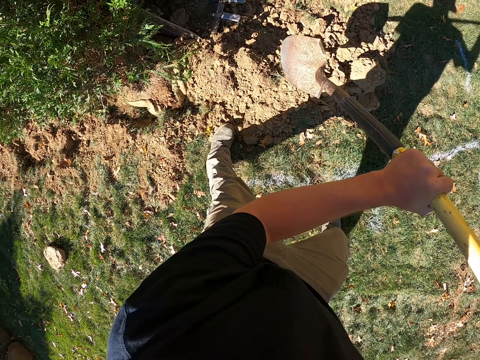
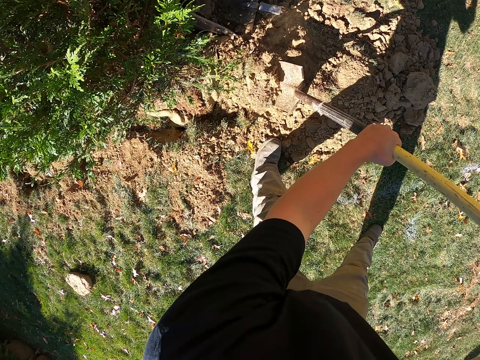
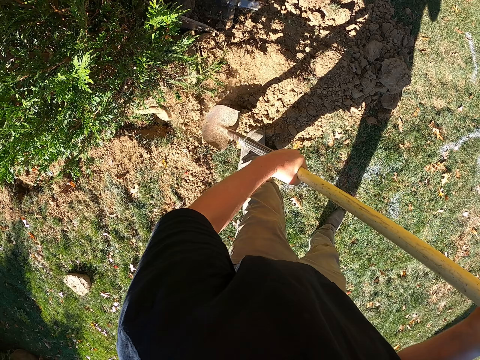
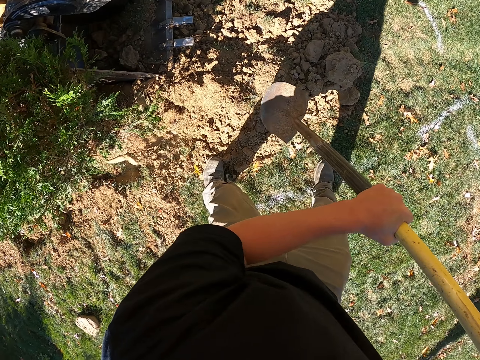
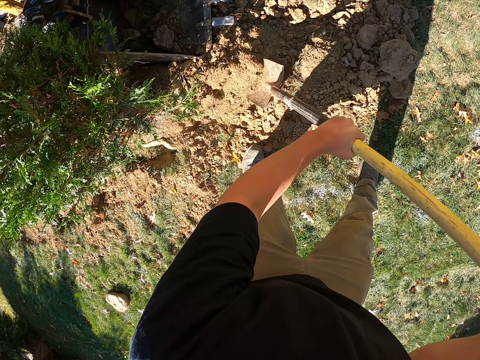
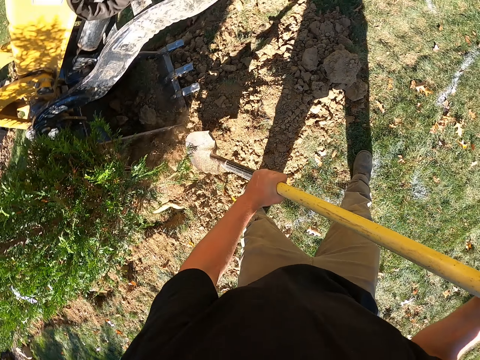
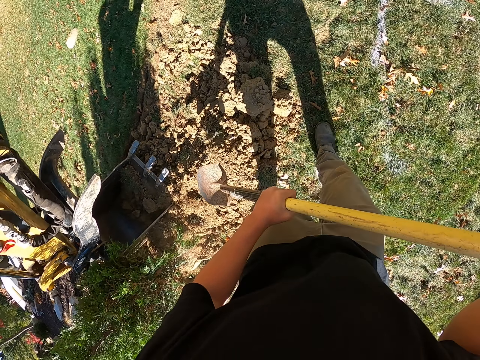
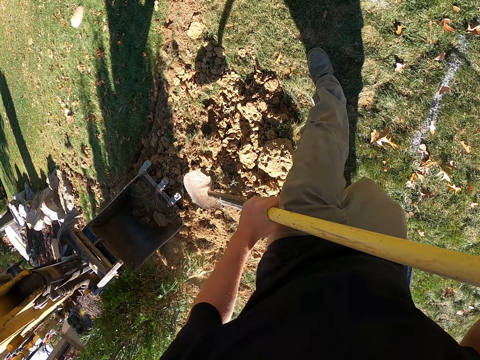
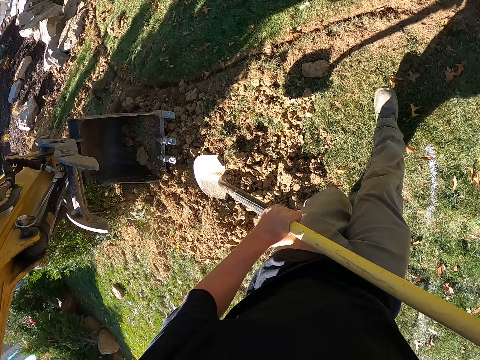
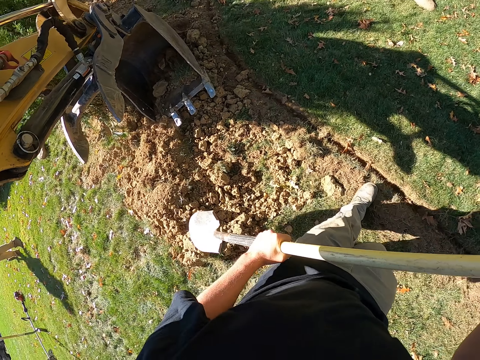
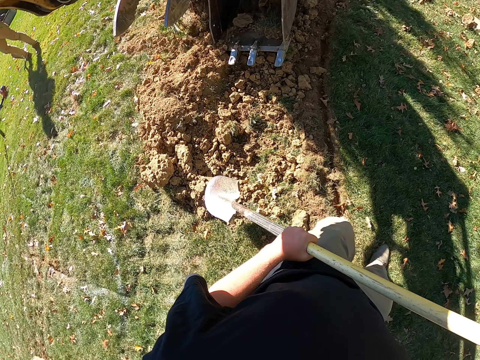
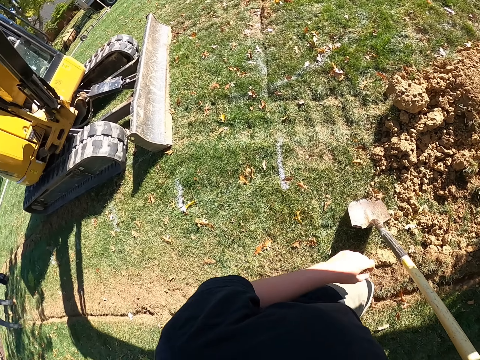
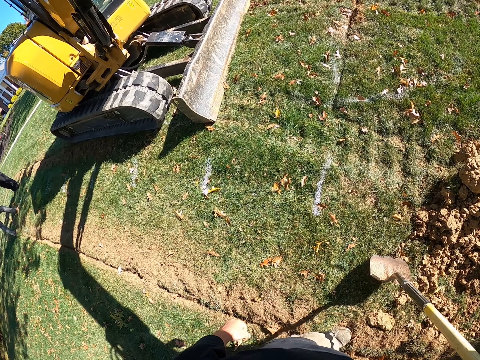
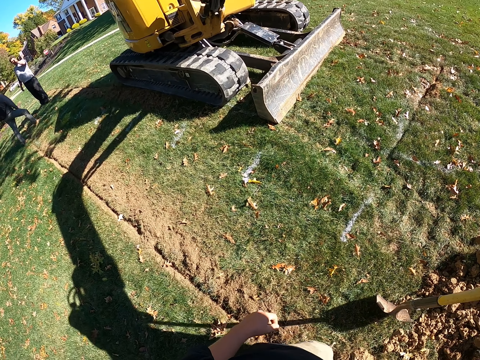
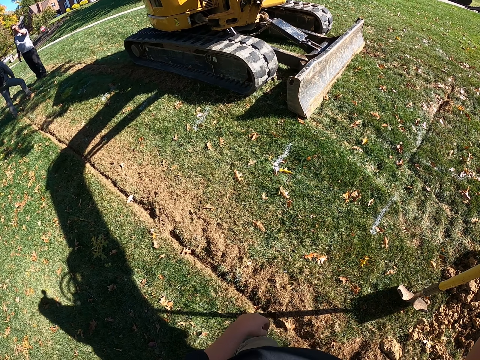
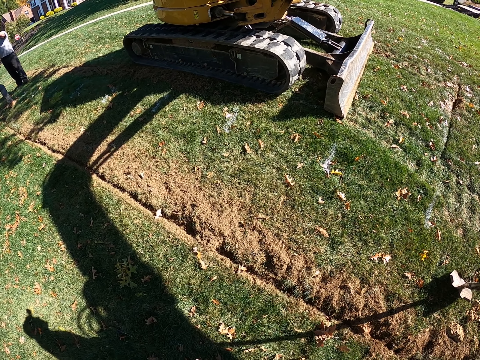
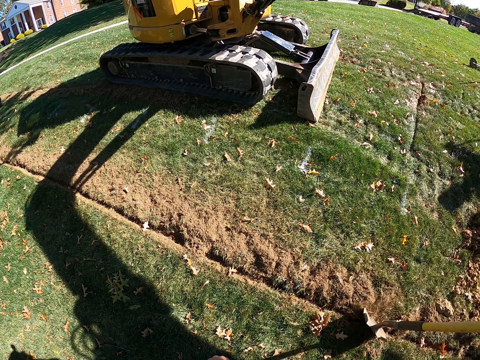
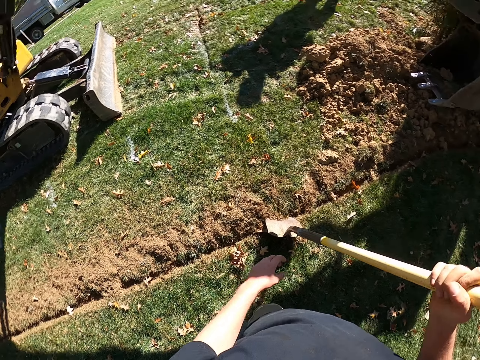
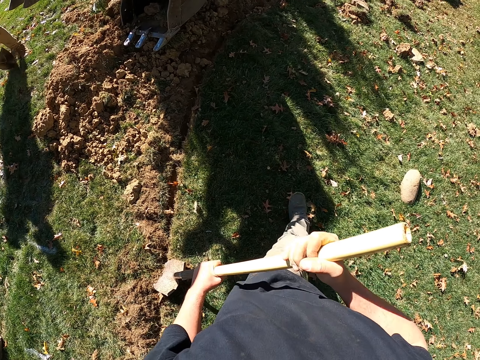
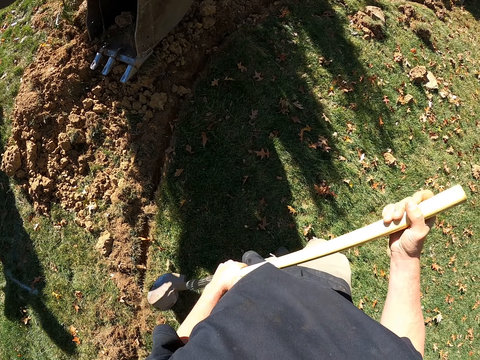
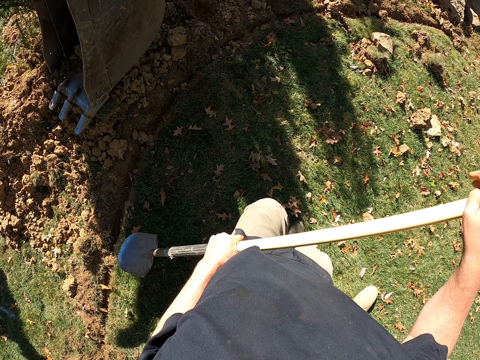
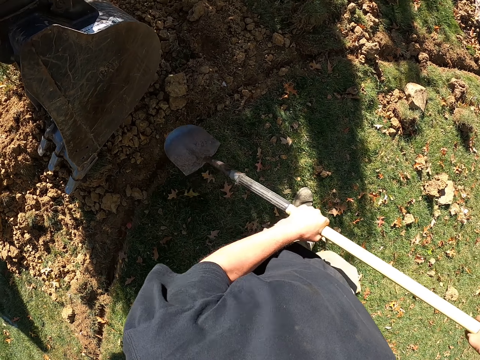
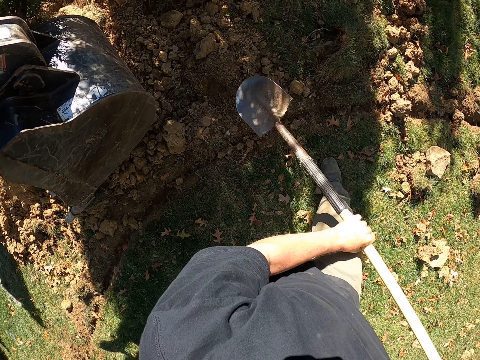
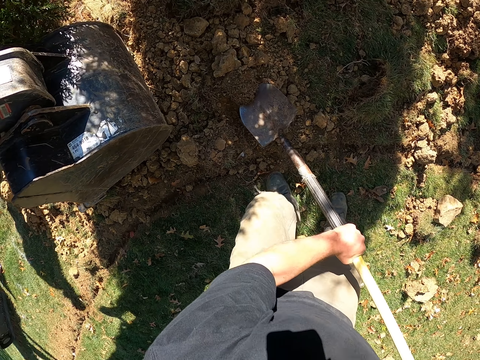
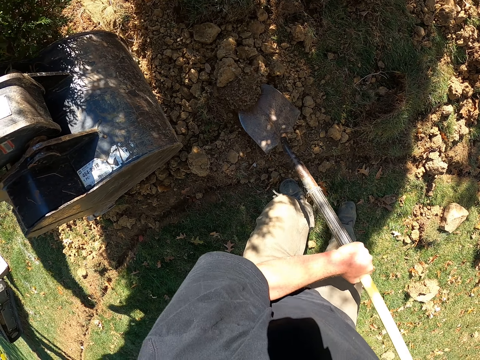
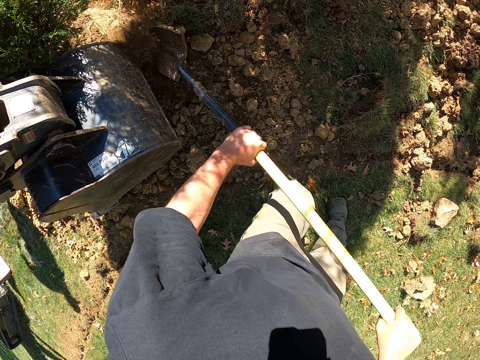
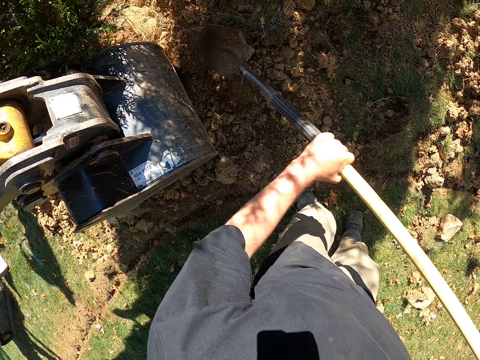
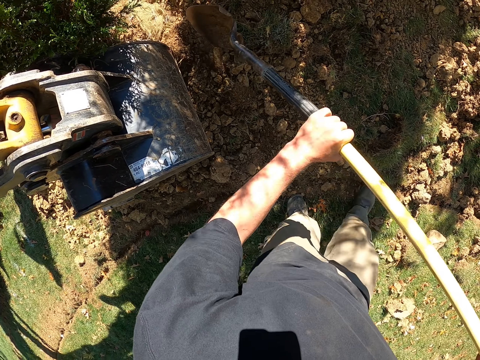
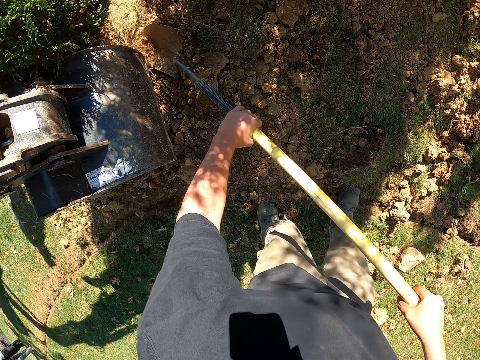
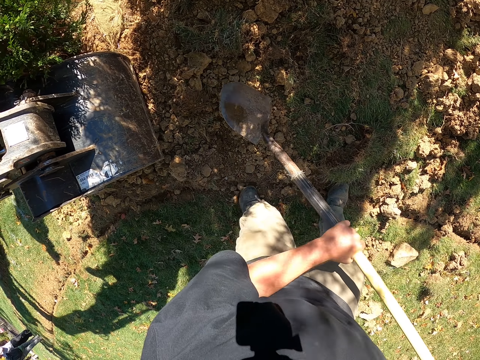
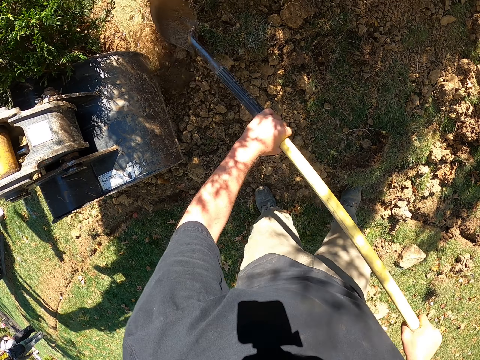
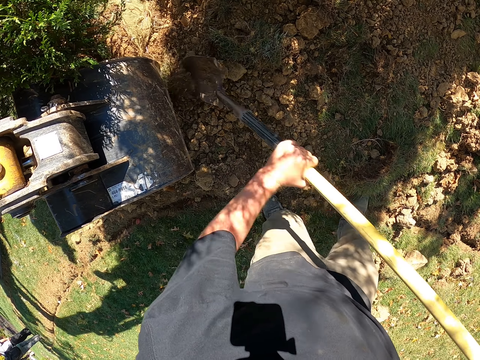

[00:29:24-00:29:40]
The camera wearer digs using the shovel. They take the soil with the spade. They put down the spade. They take the soil with the spade.

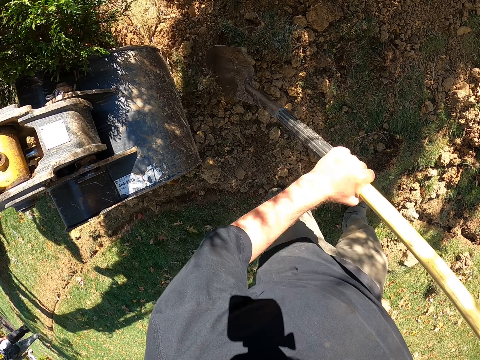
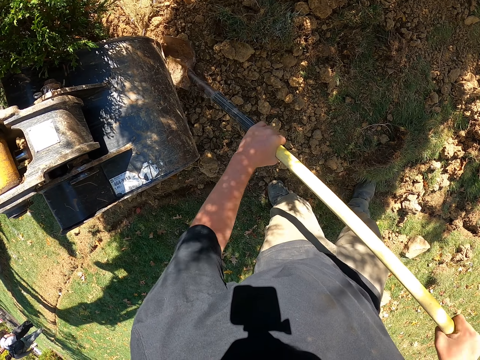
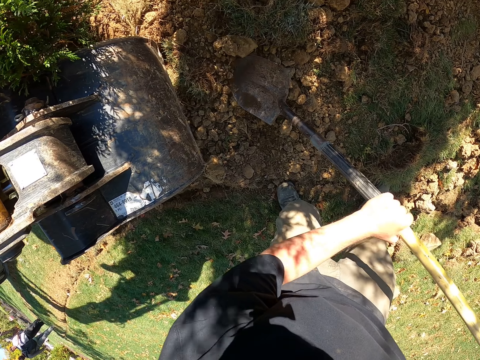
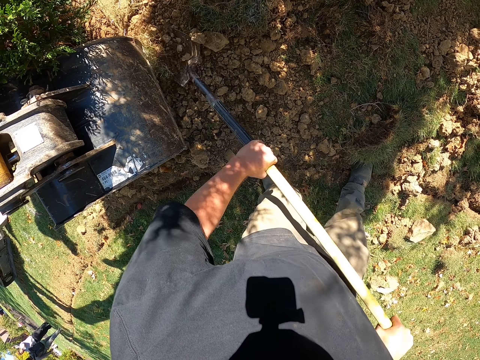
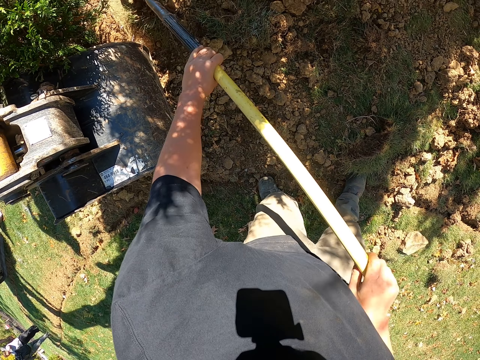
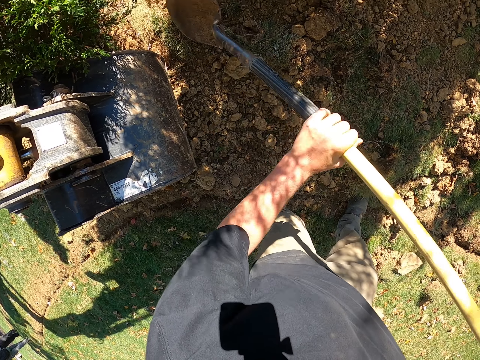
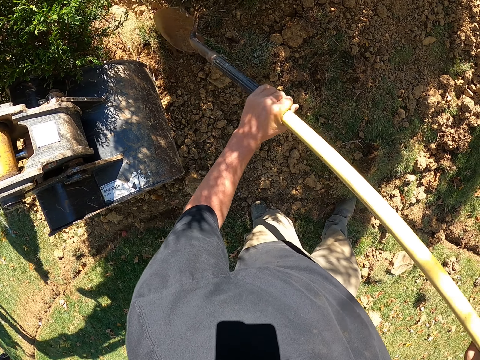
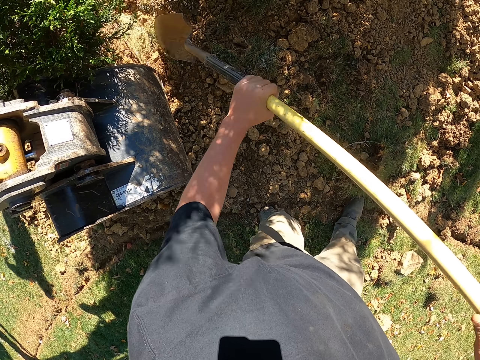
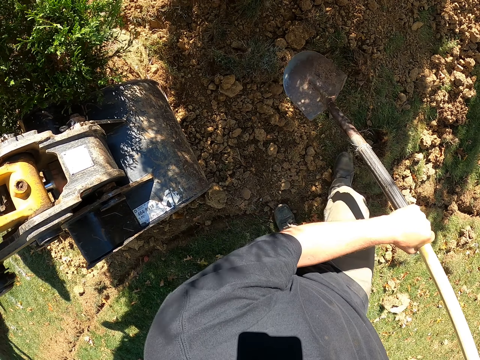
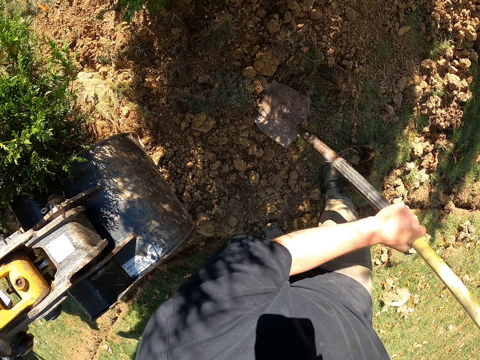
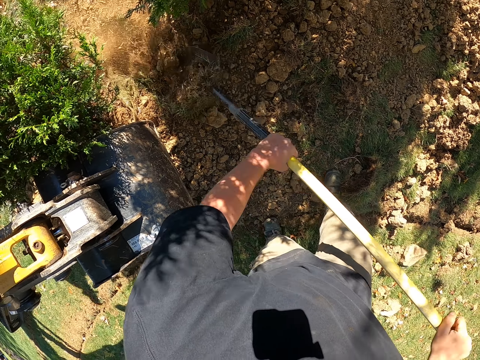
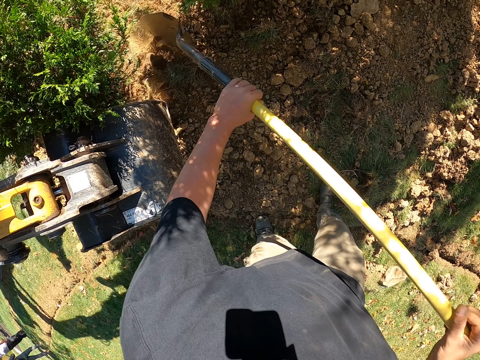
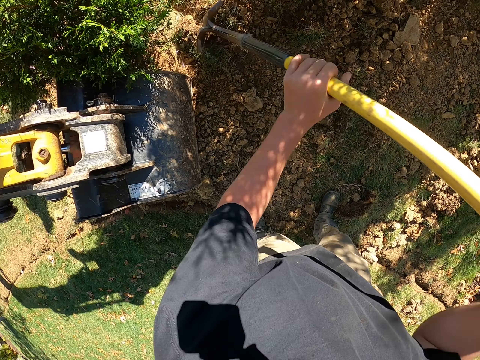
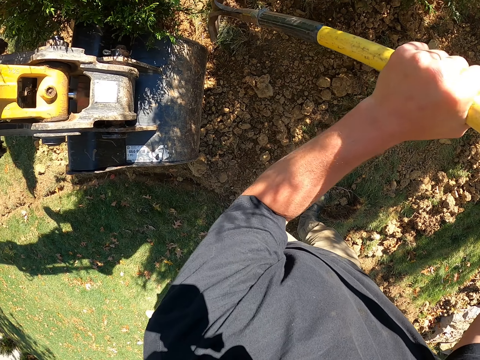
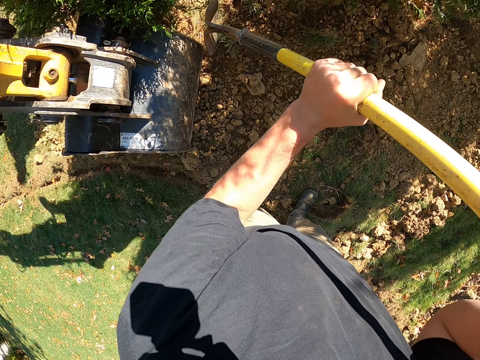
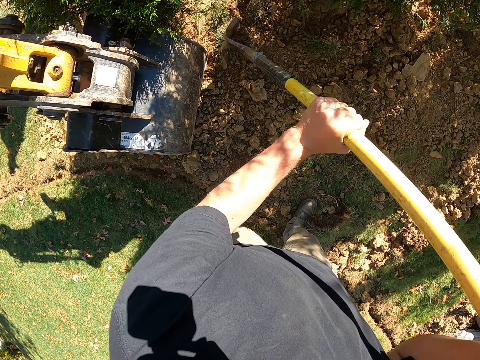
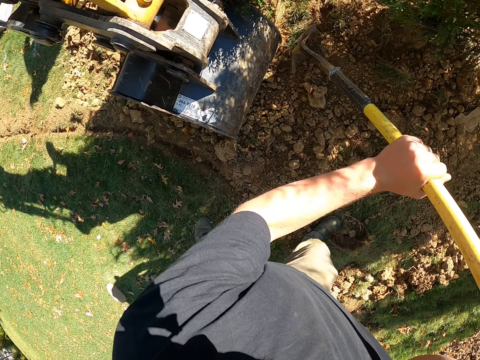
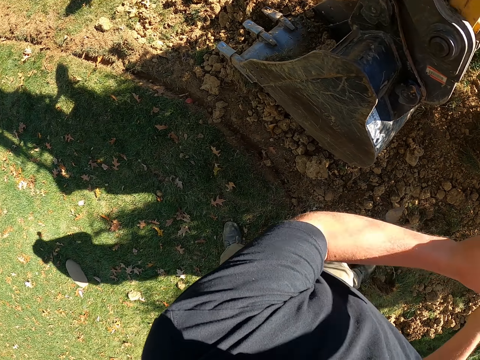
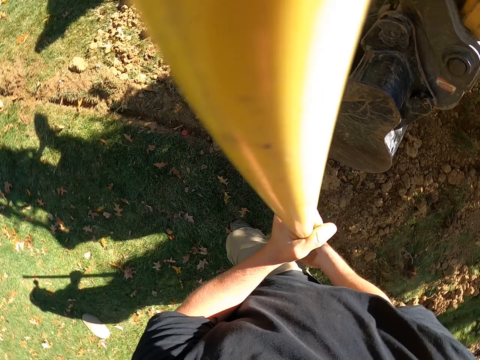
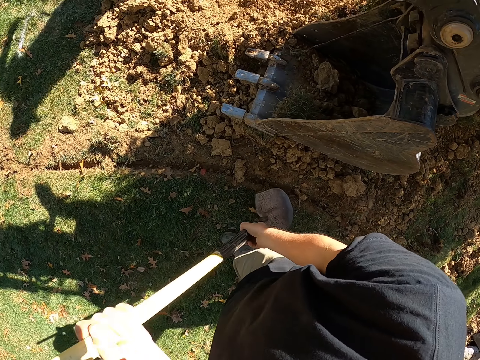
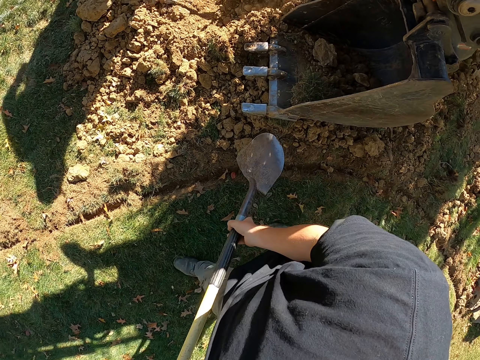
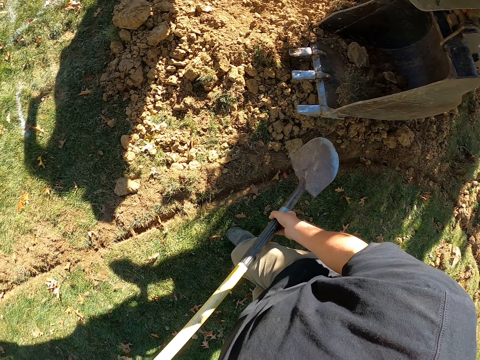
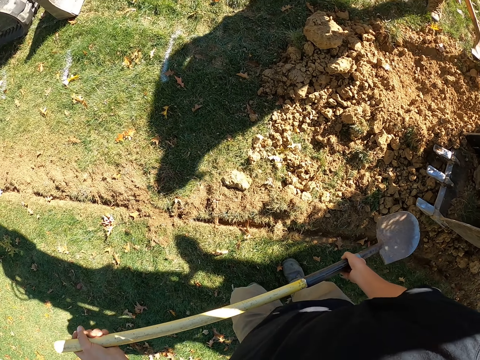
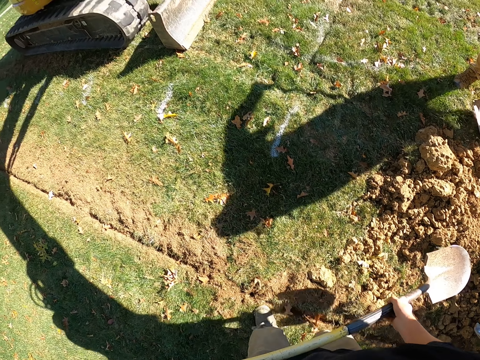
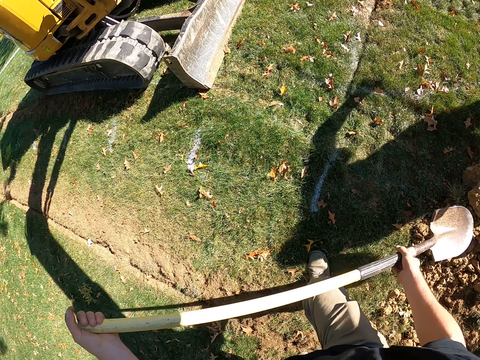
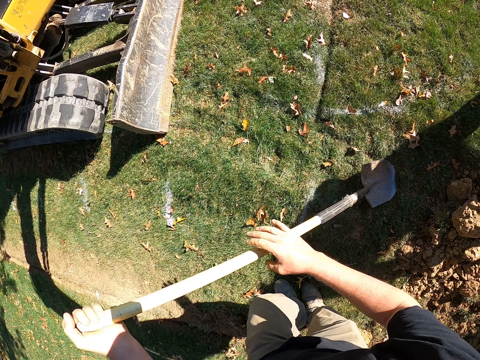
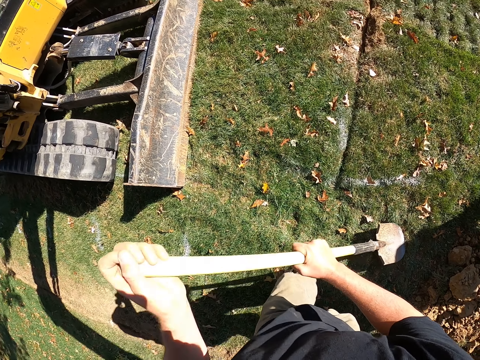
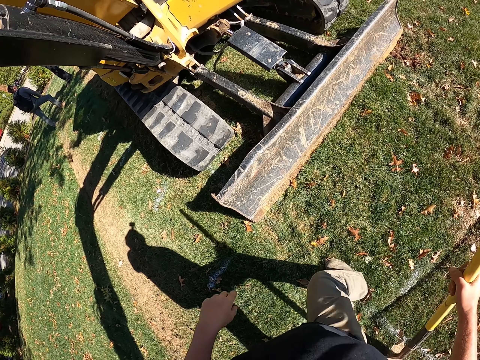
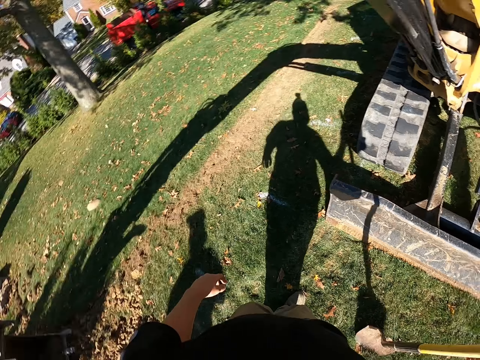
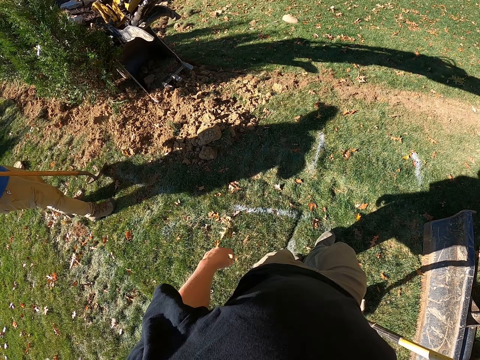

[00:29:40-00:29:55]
The camera wearer walks a few steps. They look around.
